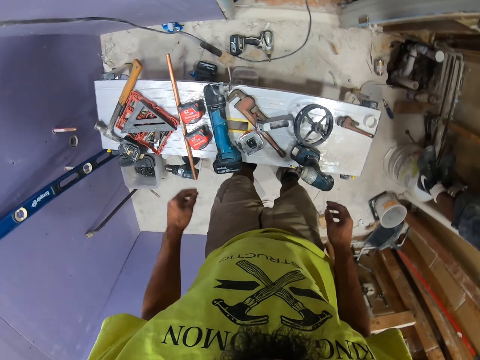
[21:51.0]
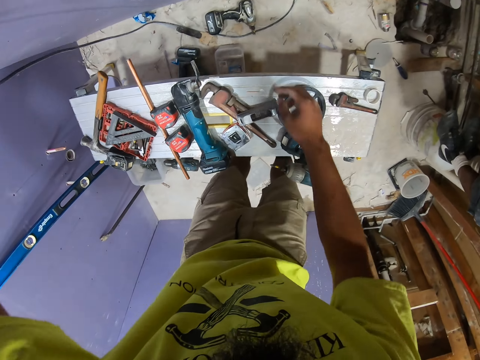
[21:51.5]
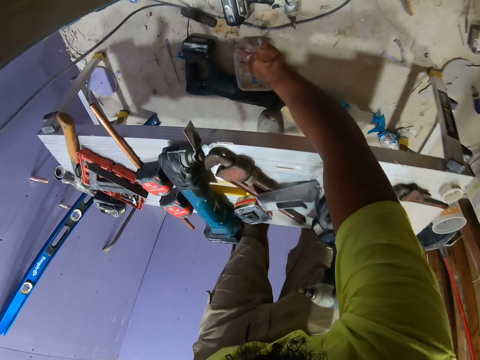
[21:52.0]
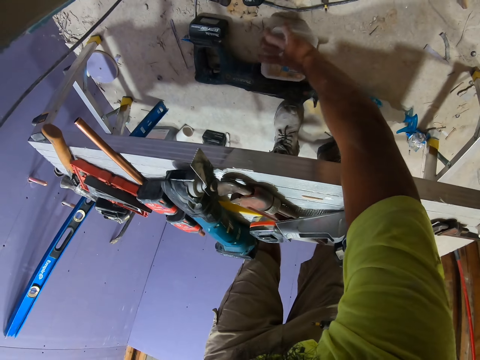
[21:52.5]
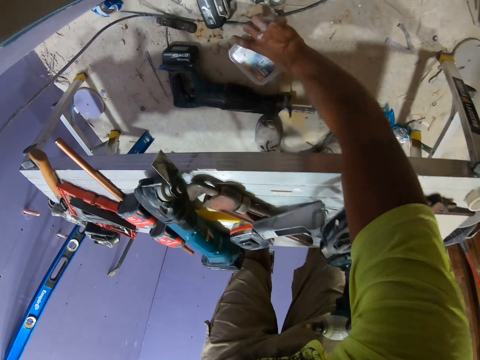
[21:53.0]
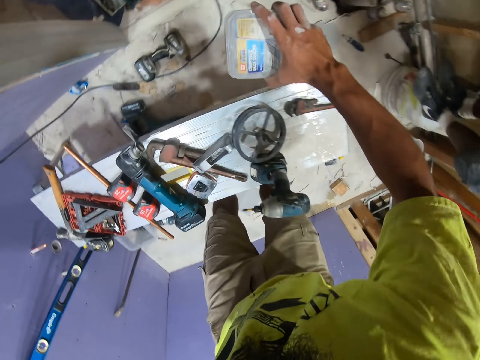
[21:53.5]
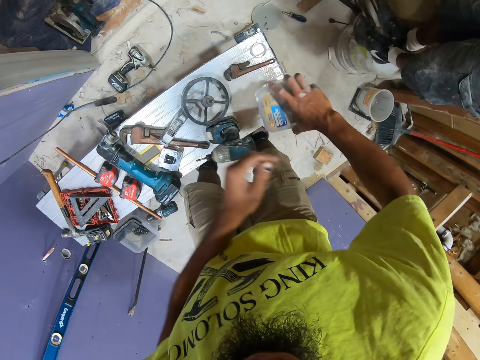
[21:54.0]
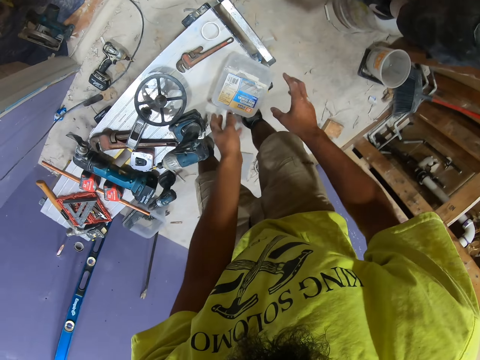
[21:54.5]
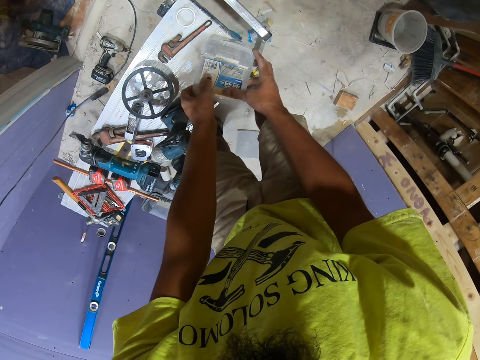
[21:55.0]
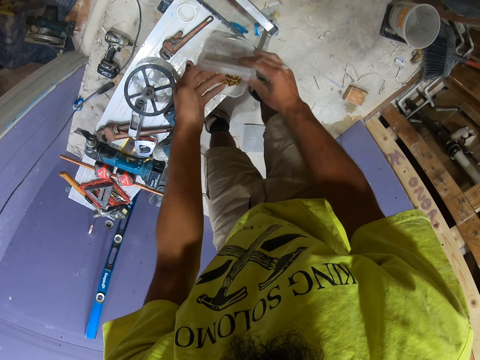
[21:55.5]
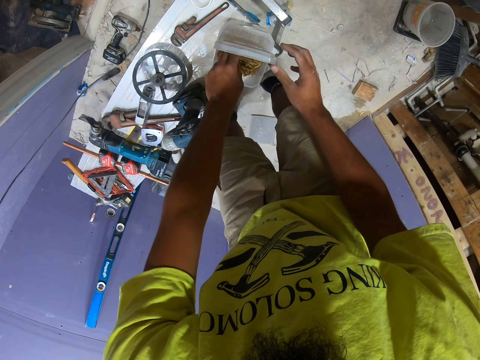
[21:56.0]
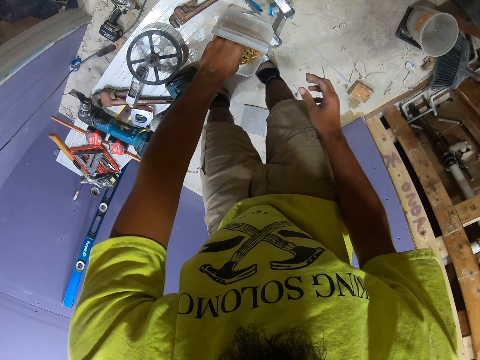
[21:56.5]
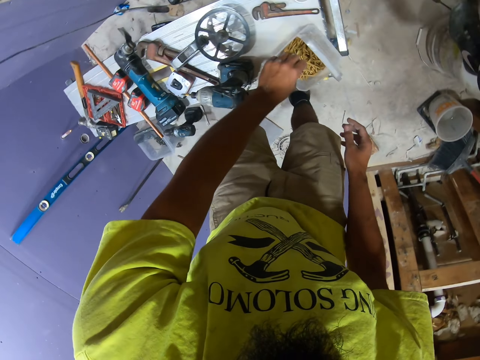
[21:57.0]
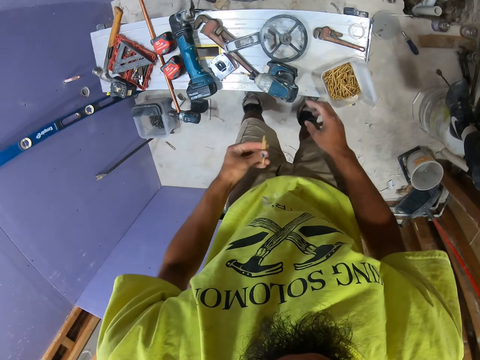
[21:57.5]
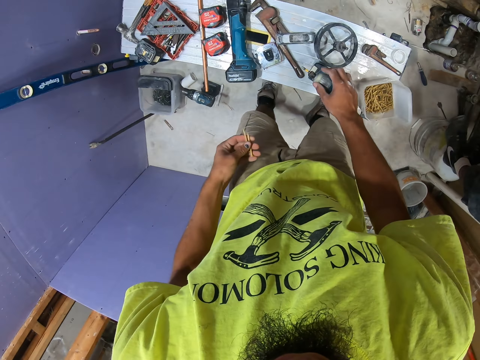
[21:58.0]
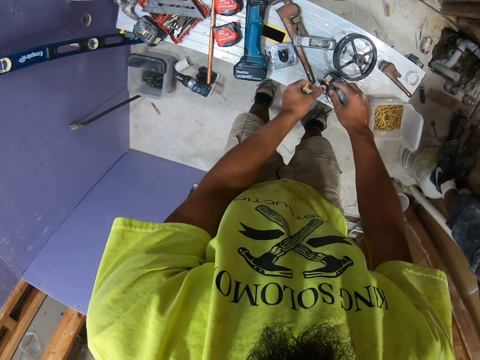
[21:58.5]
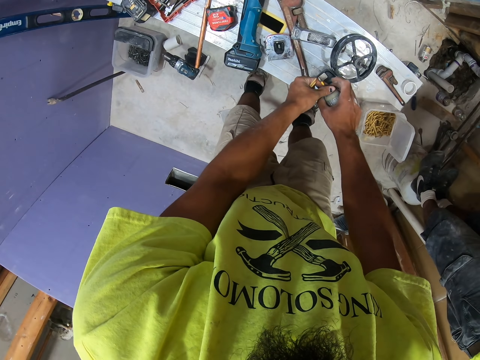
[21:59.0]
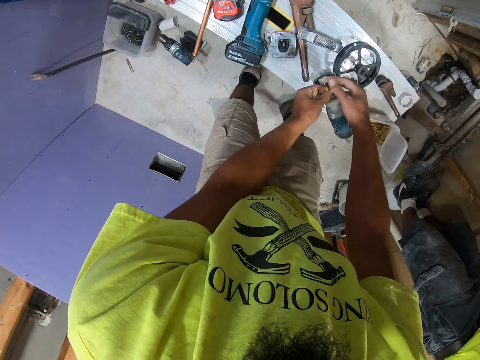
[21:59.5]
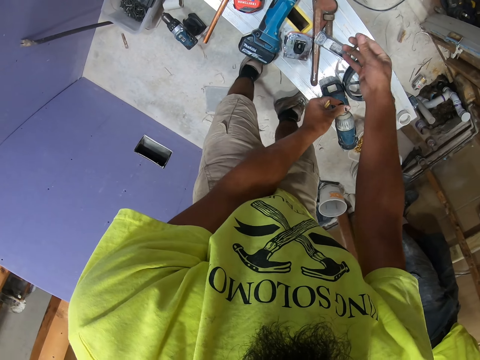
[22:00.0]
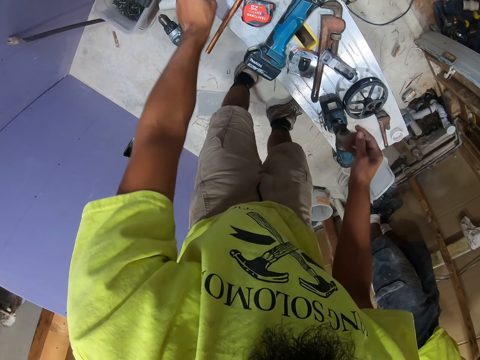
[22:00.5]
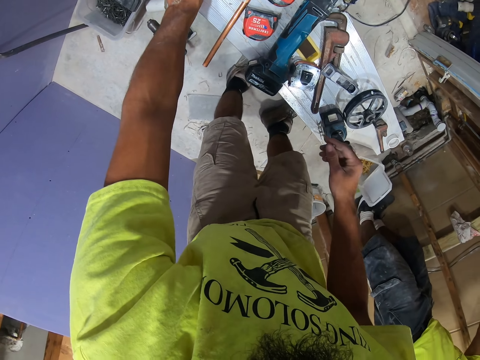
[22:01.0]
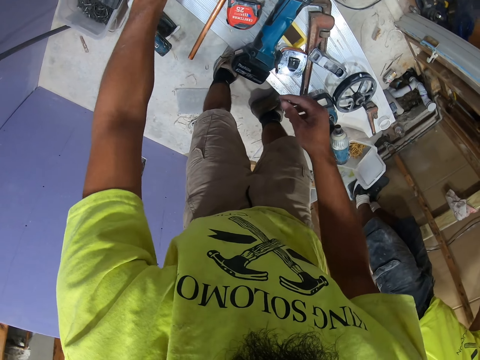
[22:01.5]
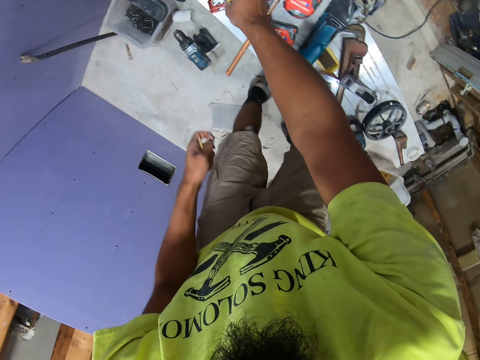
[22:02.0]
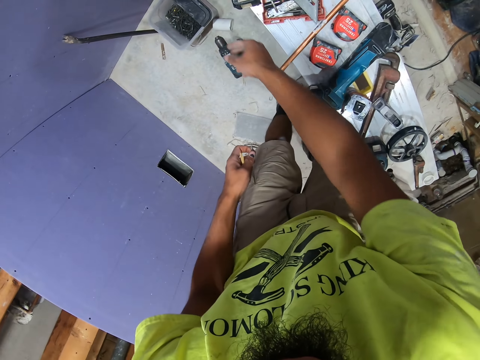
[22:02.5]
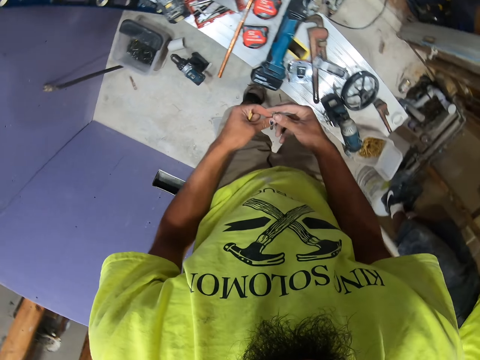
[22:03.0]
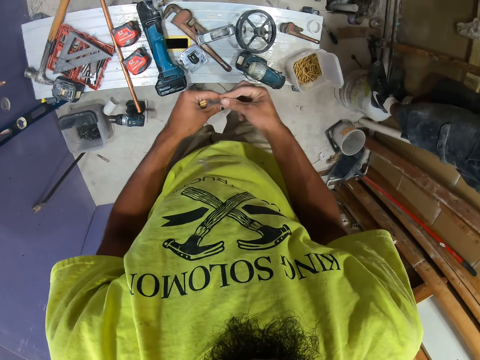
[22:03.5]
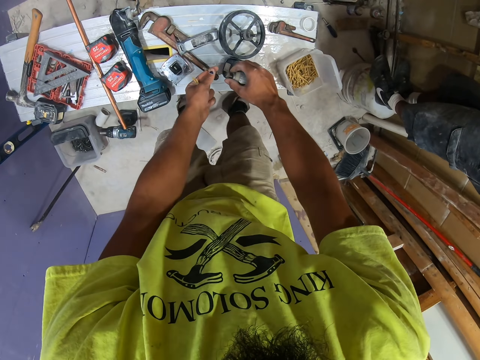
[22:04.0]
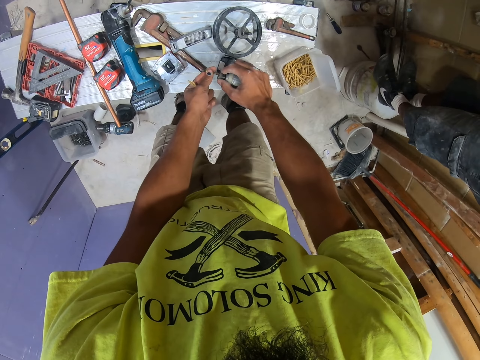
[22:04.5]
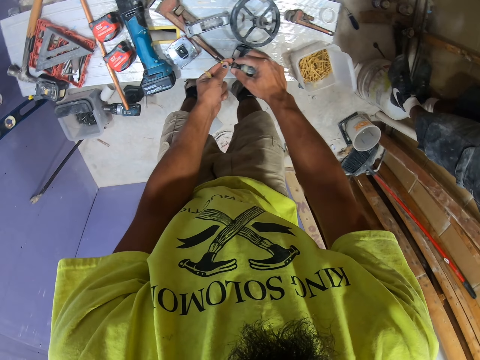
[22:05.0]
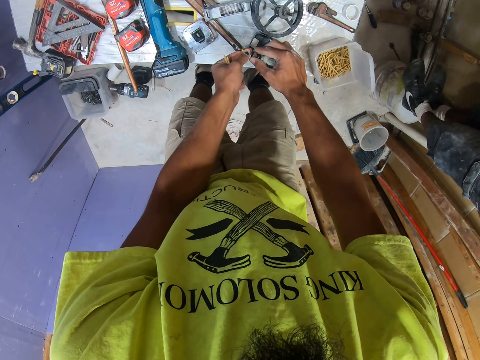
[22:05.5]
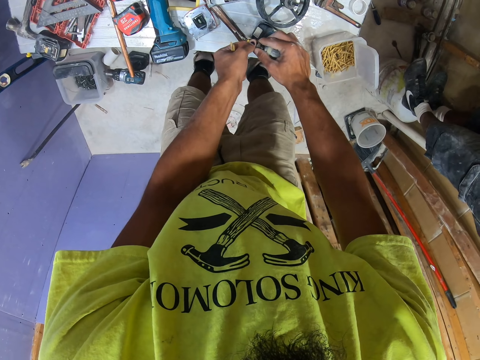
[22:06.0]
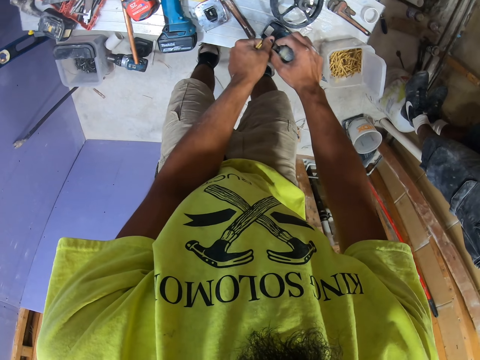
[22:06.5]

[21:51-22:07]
The camera wearer looks at the floor. They swing the right hand, pick up the plastic container on the floor with the right hand, and place the container on the table. They swing the left hand, open the plastic container with the left hand, and pick up the screw from the container with the left hand. They hold the drill on the table with the right hand. They remove the nail from the drill, swing the left hand, and drop the nail on the desk. They throw the screw in the container on the floor. They hold the screw with the right hand and put the screw on the drill drive.

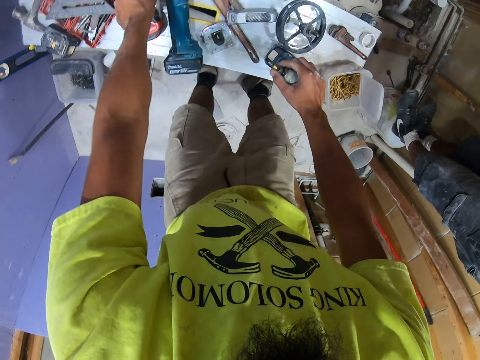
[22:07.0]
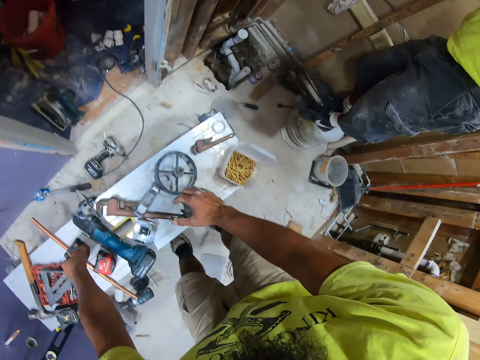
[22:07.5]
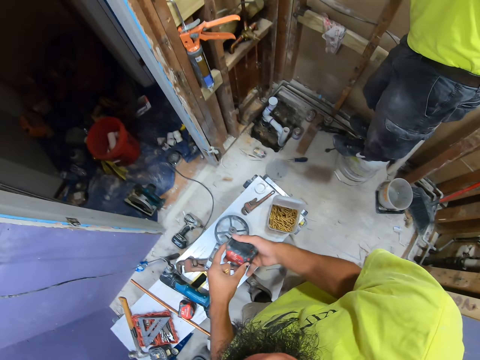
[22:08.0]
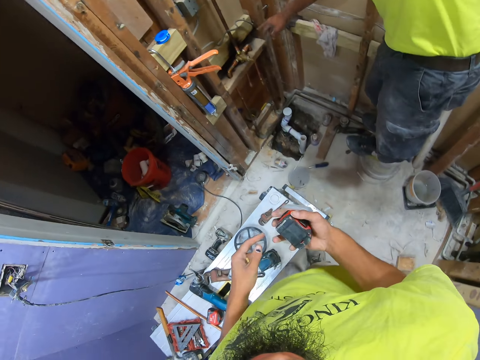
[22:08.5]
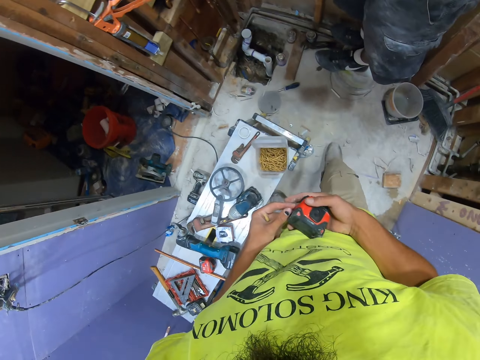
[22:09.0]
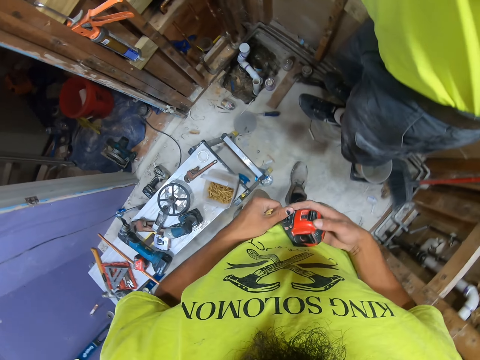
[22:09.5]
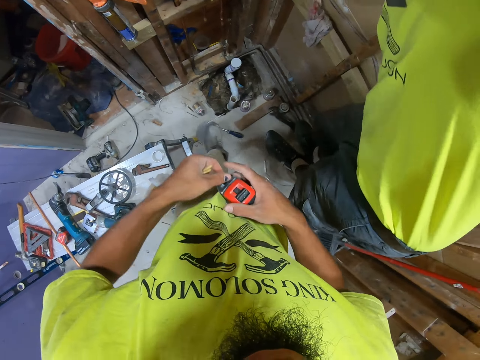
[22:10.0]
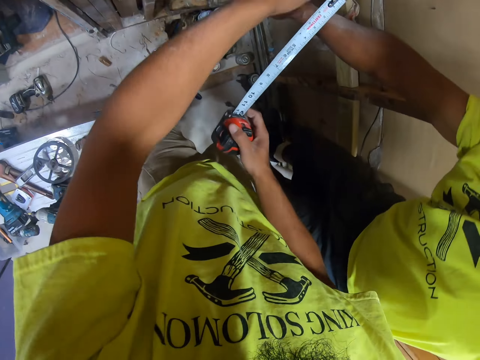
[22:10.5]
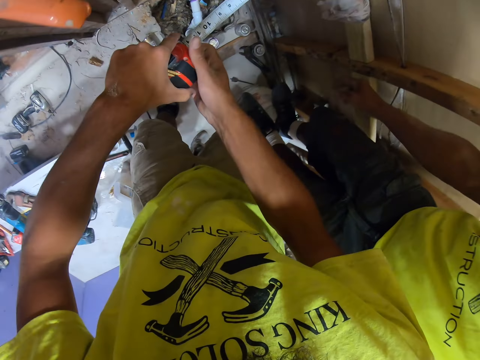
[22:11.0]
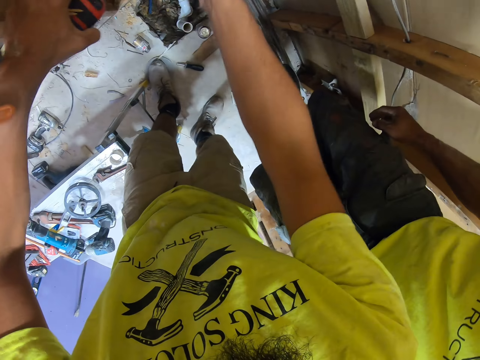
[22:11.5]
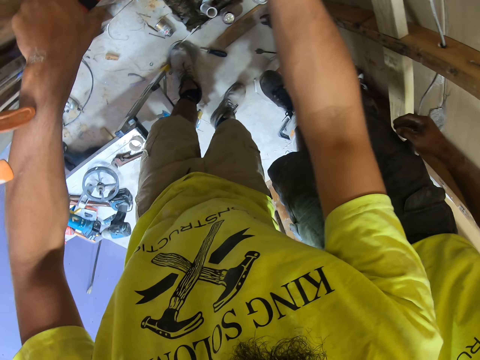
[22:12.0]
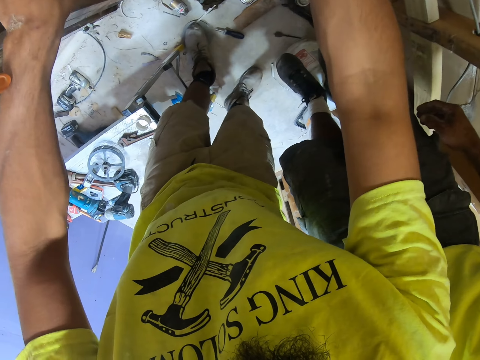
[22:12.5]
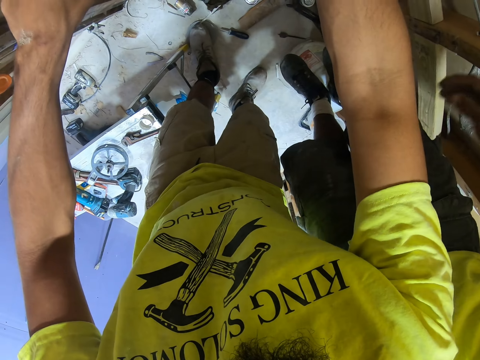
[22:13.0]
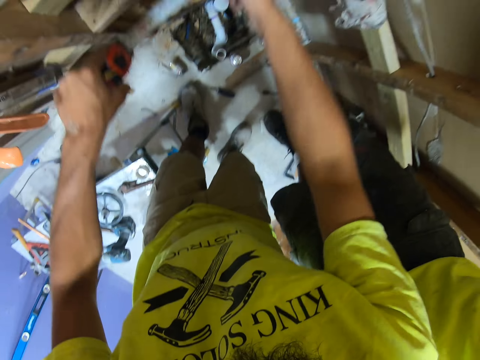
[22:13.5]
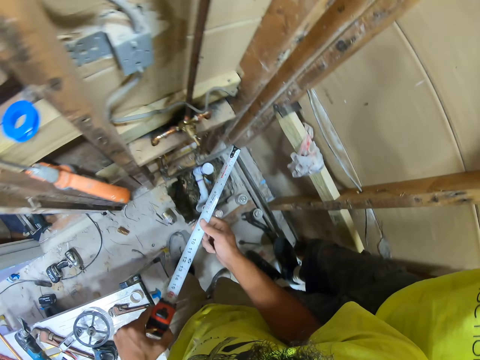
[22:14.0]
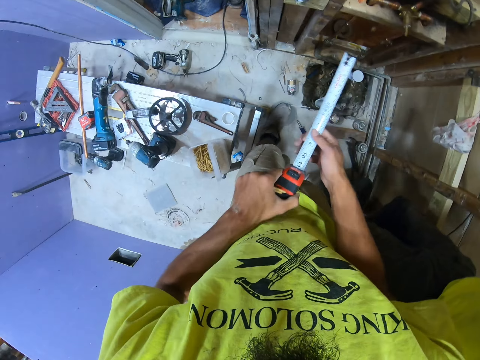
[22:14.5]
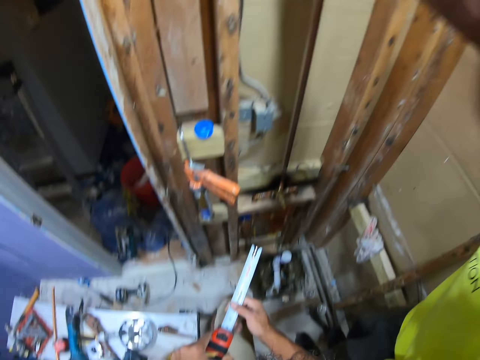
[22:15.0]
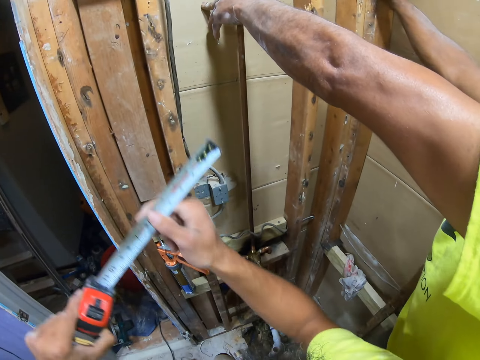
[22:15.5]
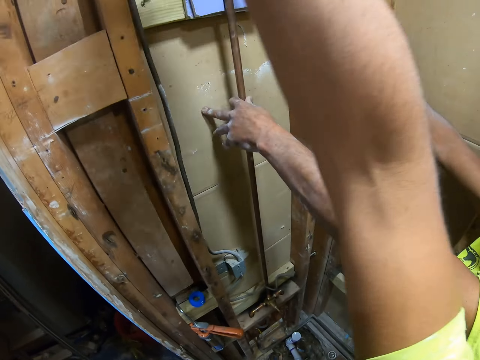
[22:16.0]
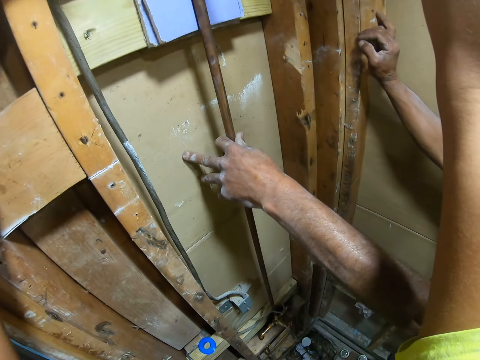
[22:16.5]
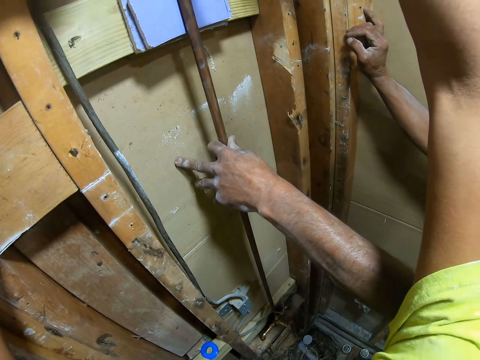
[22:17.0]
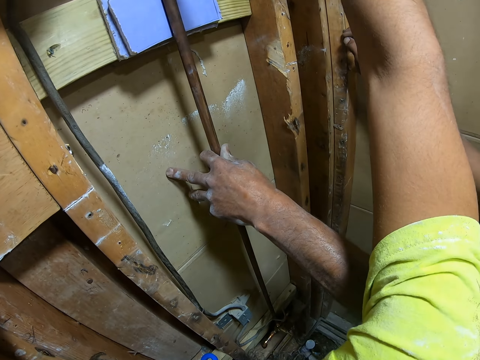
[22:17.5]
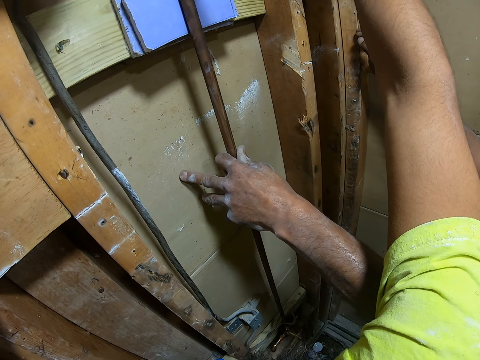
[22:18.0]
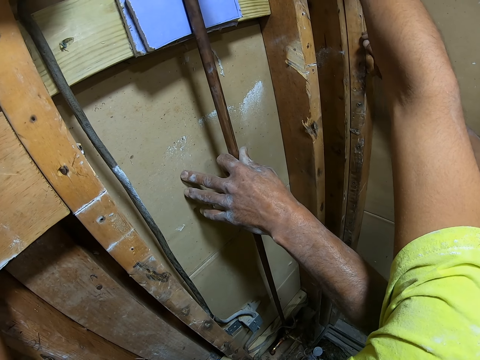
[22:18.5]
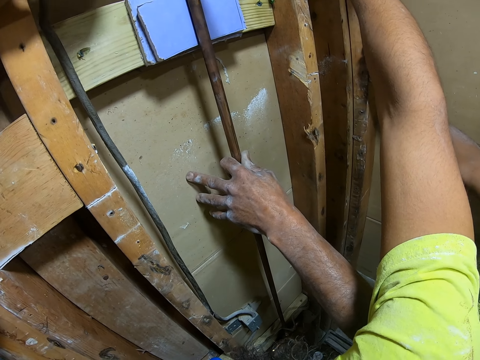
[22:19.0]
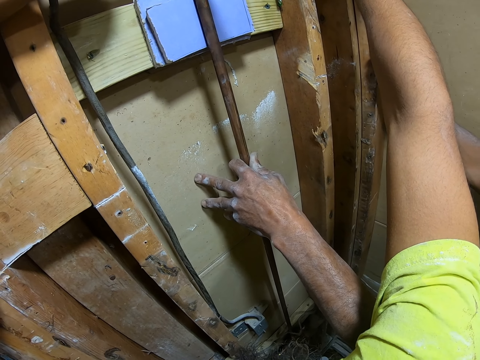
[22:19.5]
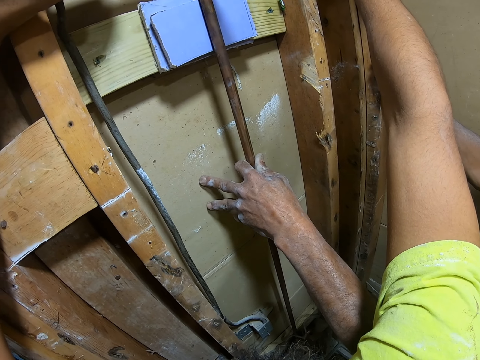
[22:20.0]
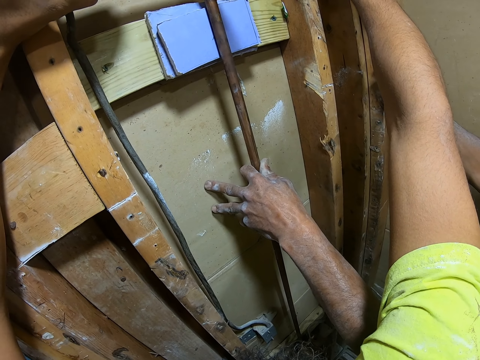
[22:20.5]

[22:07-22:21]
The camera wearer picks up the tape measure from the table. They swing the right hand, move the tape measure to the right hand, and pull the tape measure with the right hand. They walk in the room. They measure the wall or stud with the tape measure. They swing both hands and look around the room. The man holds the stud and holds on to the metal. The camera wearer measures the wall or stud with the tape measure.
